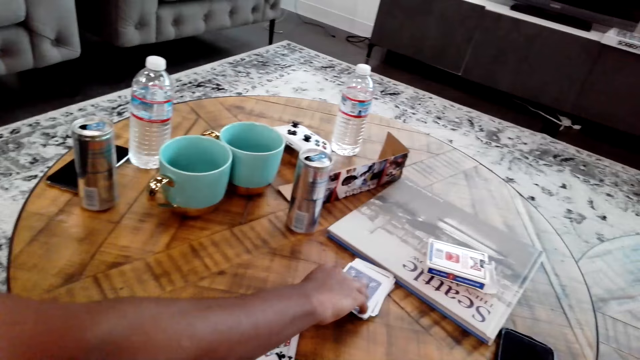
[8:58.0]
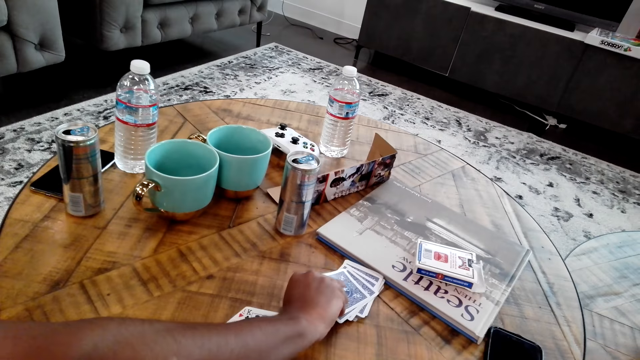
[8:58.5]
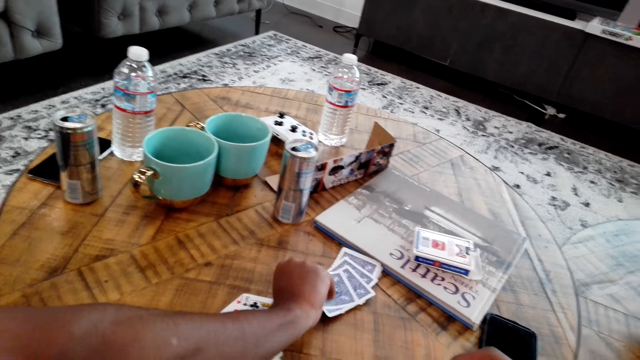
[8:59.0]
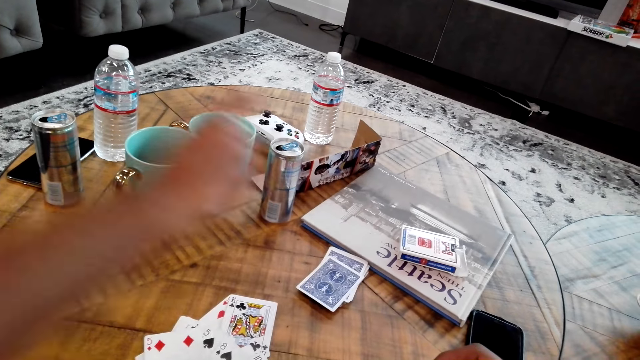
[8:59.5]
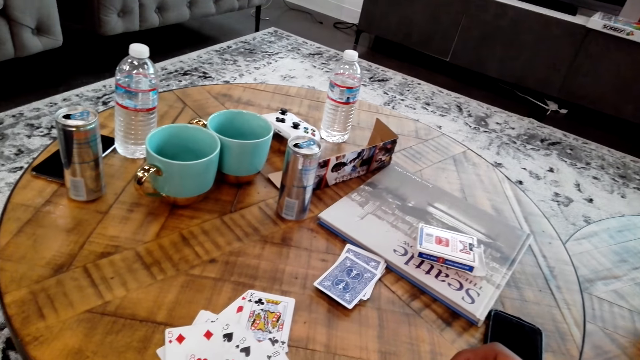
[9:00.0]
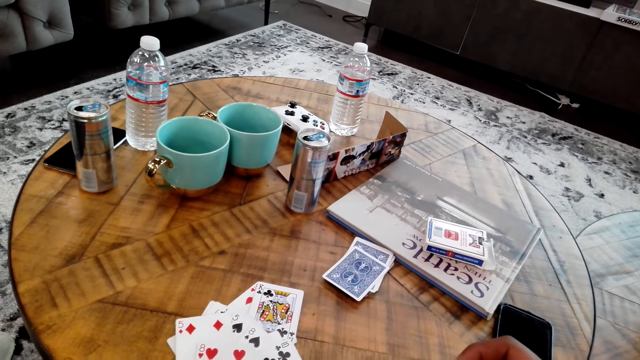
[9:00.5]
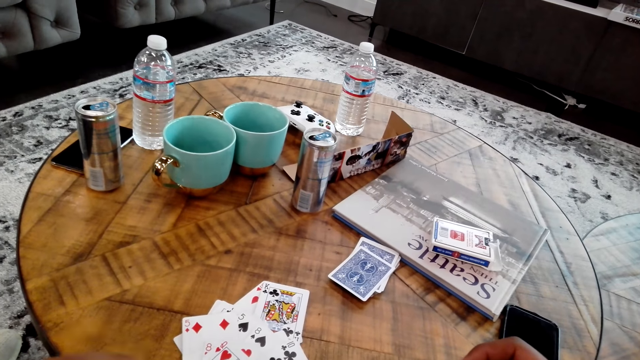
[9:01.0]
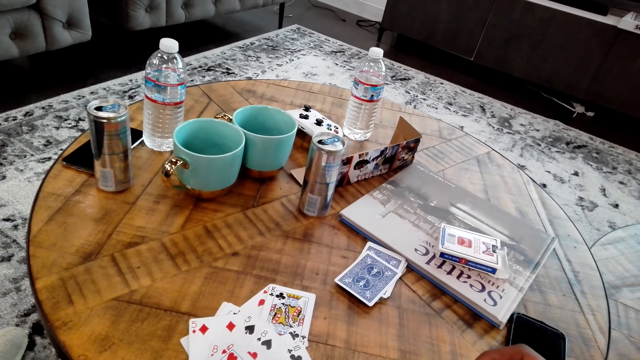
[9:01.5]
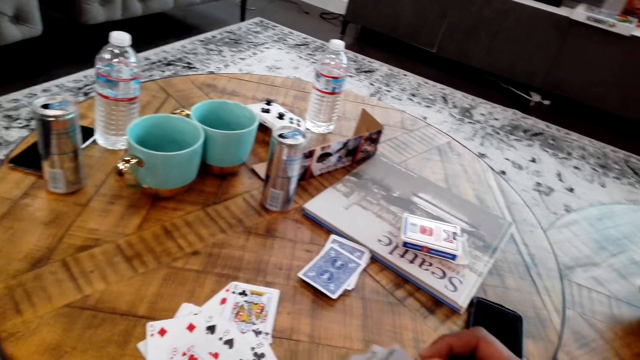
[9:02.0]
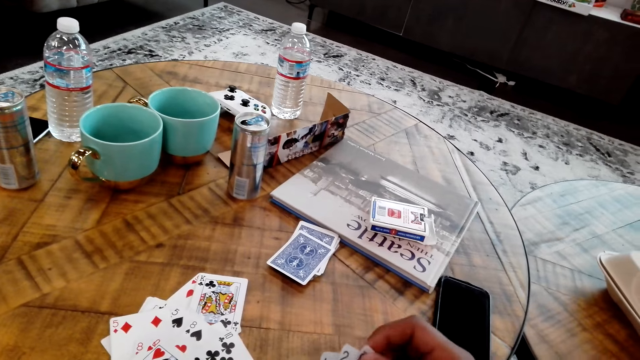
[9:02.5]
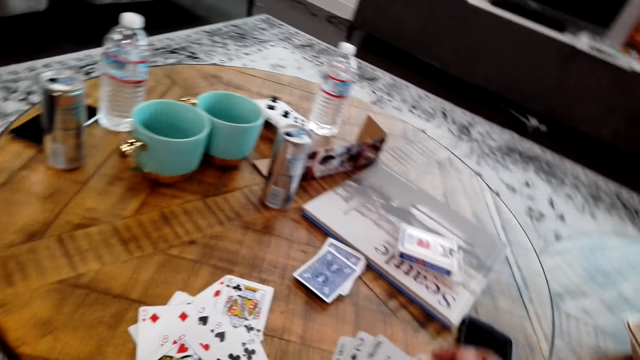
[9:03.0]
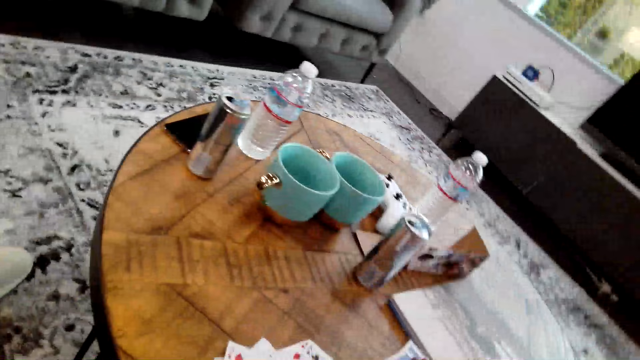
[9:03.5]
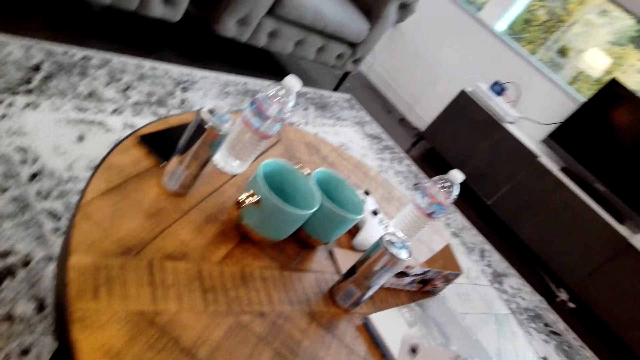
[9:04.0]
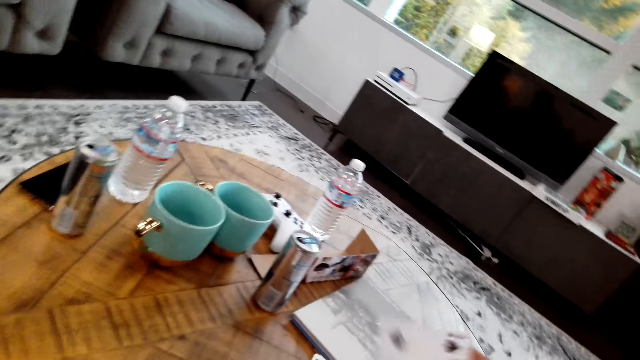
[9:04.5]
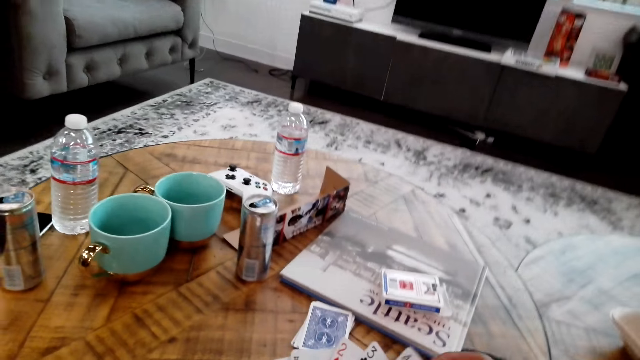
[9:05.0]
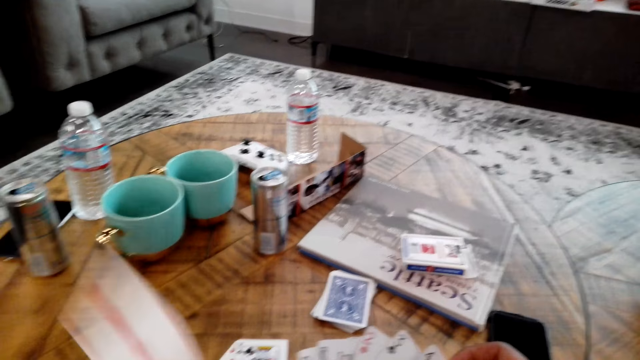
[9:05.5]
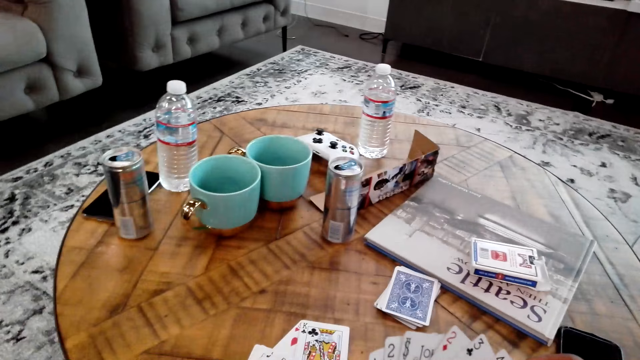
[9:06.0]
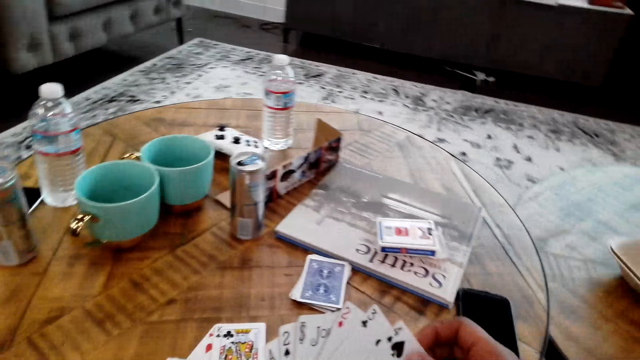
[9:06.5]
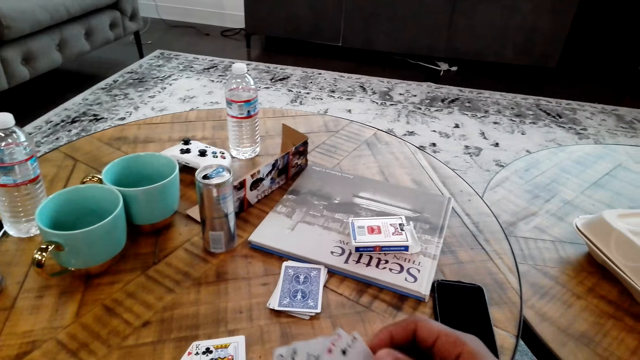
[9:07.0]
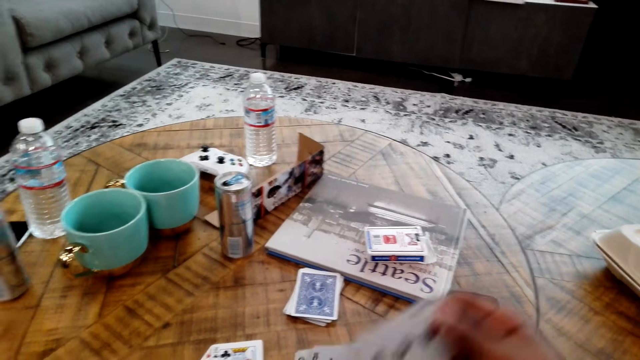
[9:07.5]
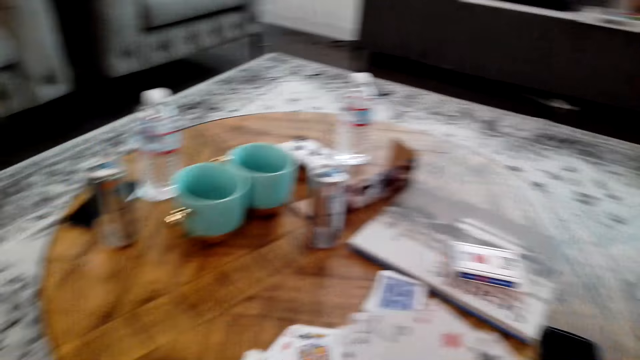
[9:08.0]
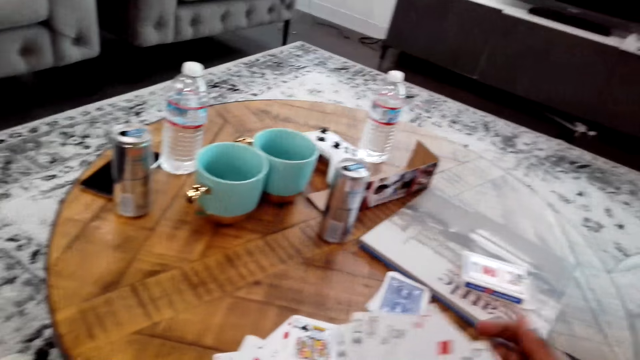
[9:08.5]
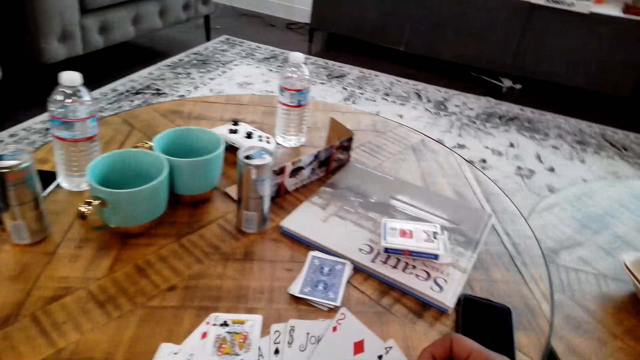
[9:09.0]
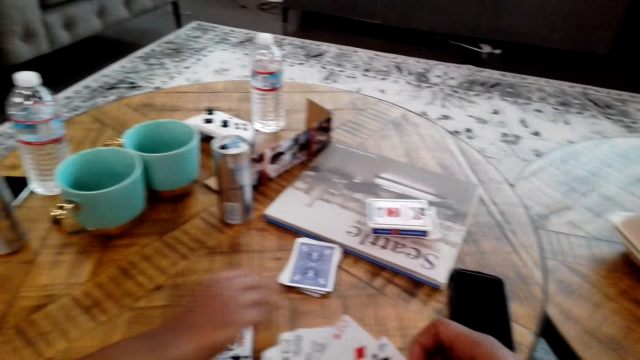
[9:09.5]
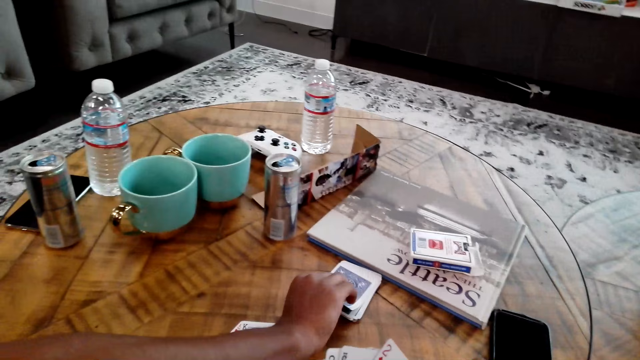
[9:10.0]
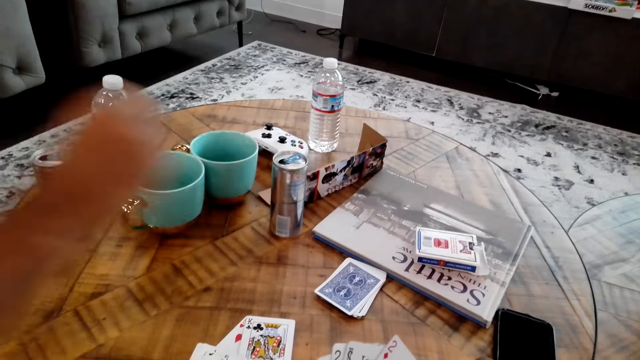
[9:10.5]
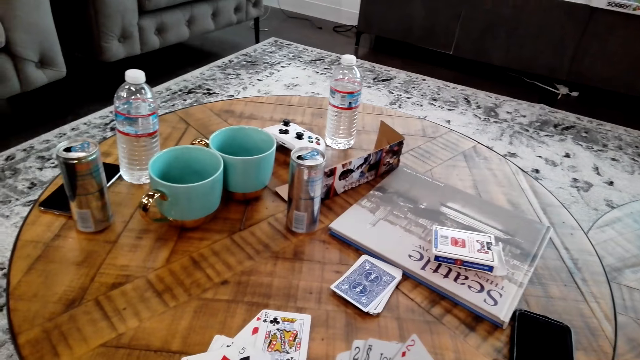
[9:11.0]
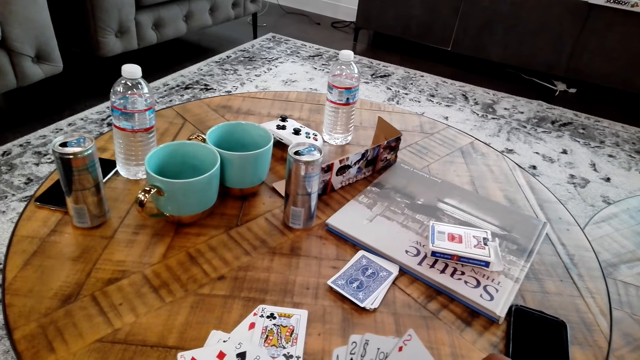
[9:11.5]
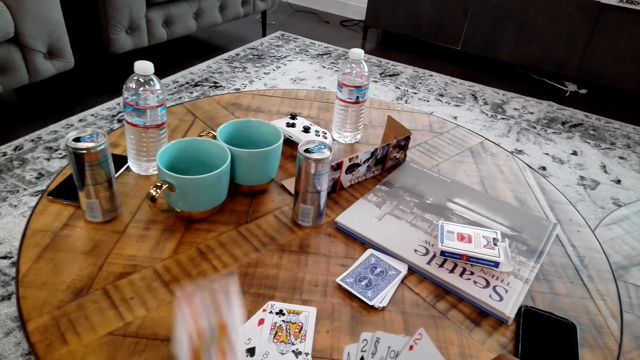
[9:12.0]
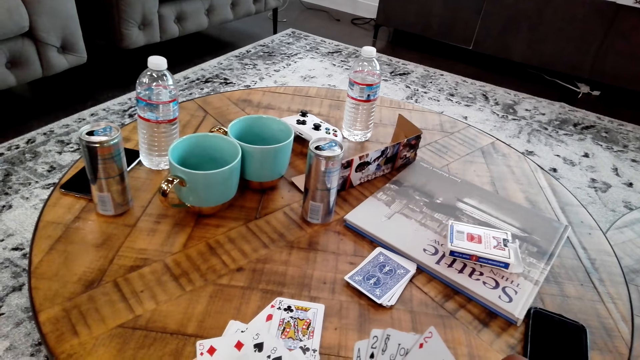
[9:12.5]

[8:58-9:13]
A man picks cards from the table. The man places a card on the table. The camera wearer moves cards in his hands. He looks around the room. He moves a card. The man picks cards from the table.

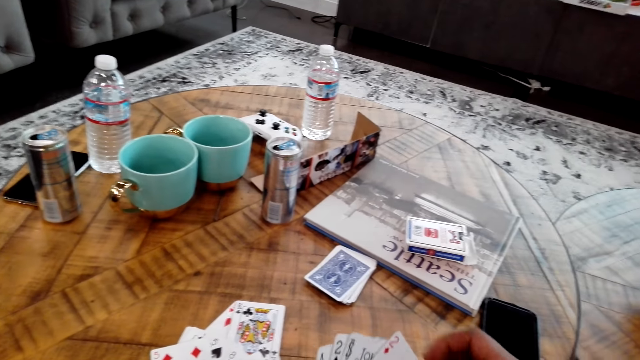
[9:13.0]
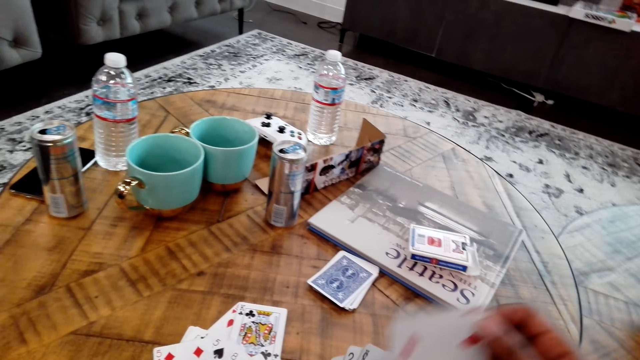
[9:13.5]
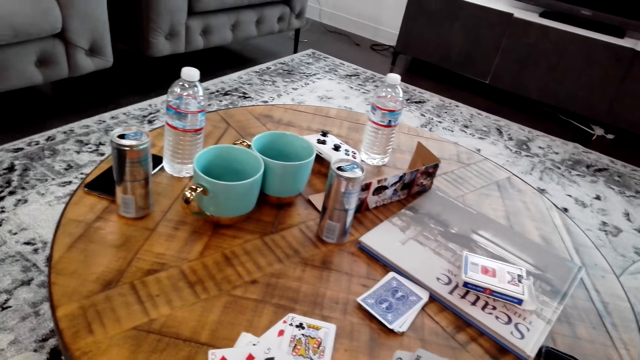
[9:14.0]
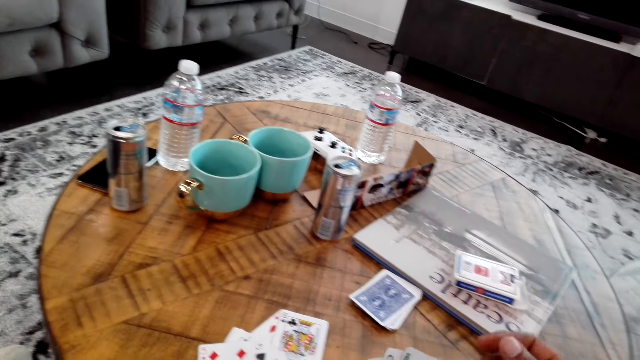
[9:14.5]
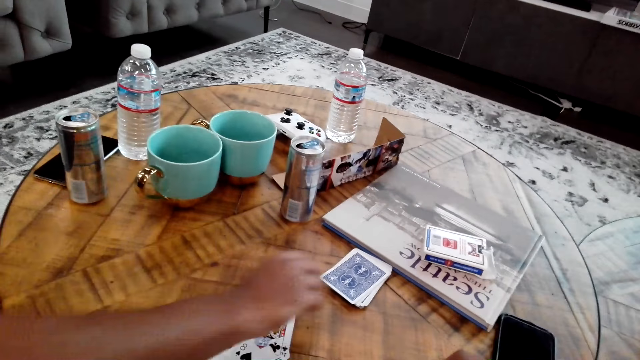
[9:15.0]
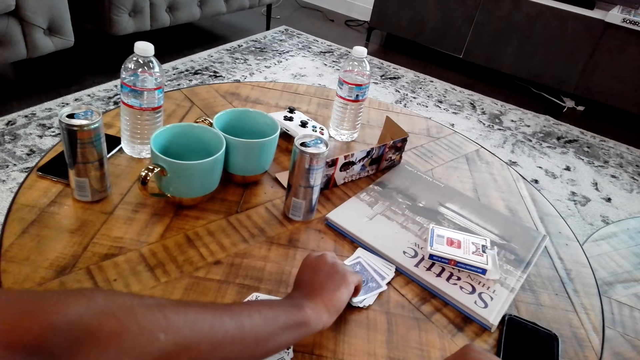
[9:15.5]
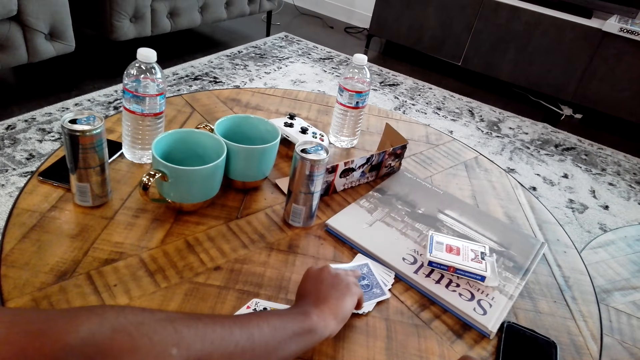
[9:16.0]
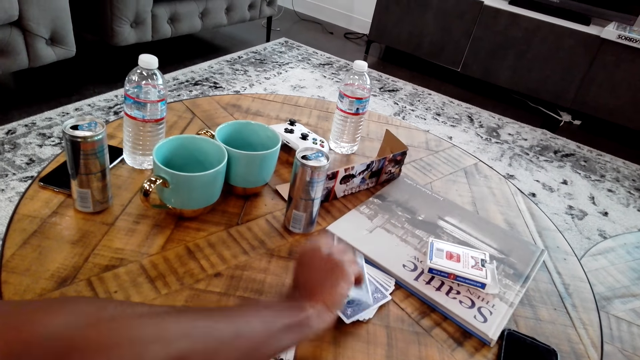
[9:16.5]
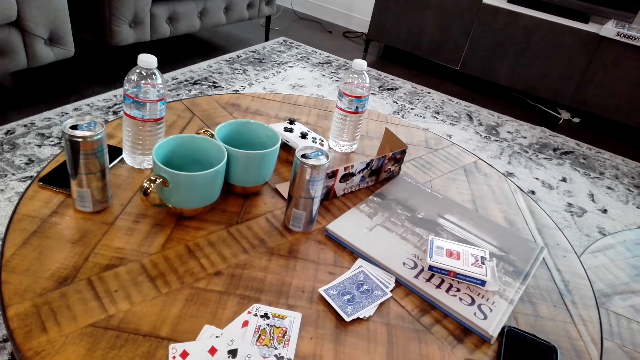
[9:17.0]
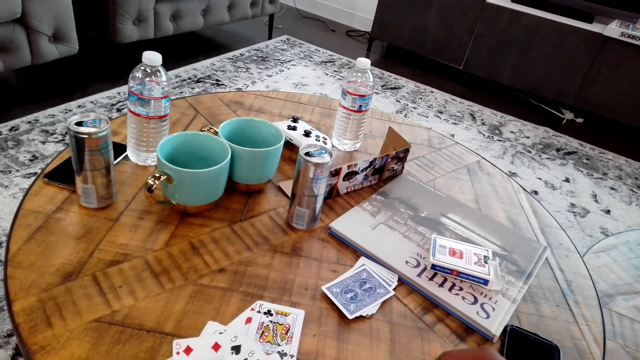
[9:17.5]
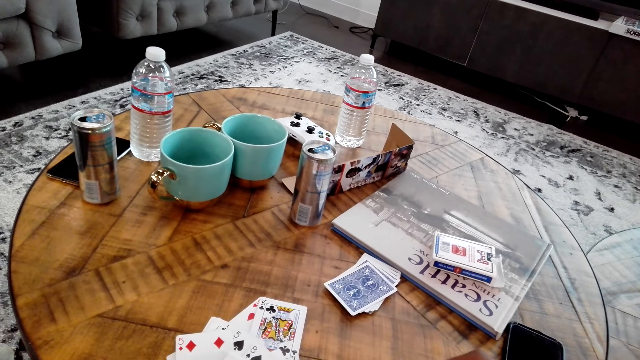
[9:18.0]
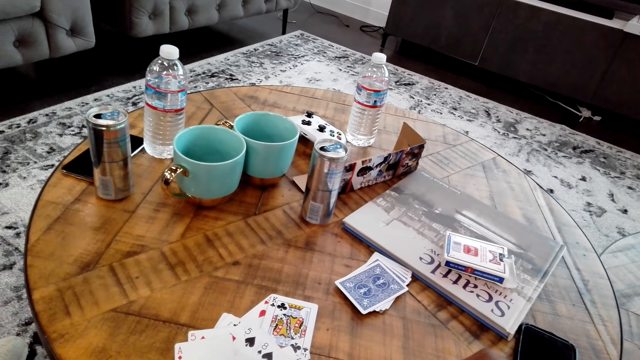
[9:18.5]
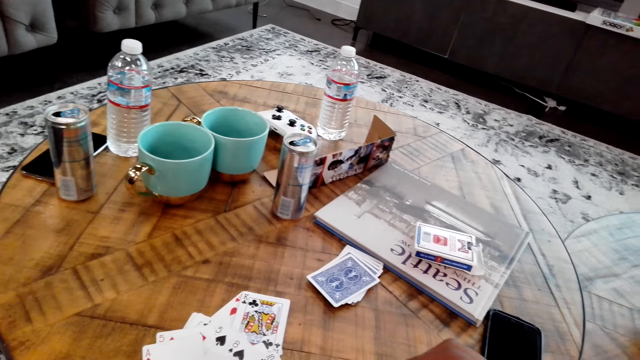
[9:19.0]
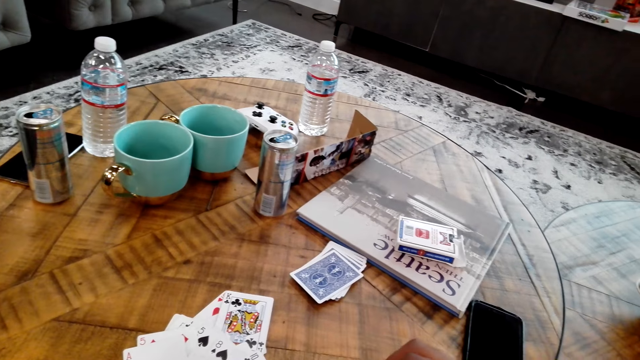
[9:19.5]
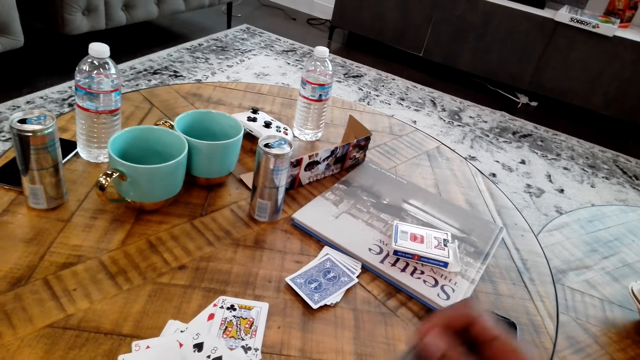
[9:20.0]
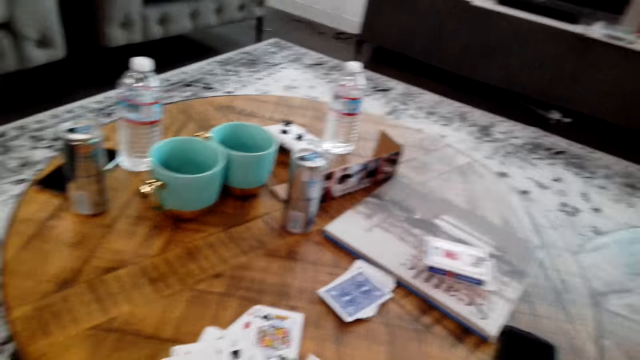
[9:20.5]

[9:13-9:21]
The camera wearer moves a card. A man picks cards from the table. The man places a card on the table.
